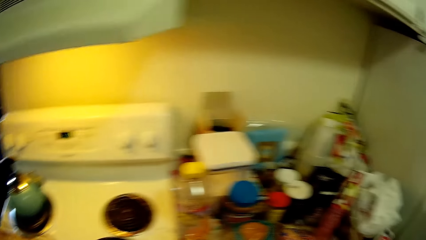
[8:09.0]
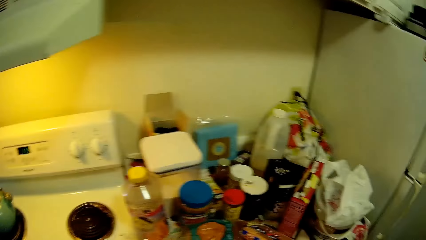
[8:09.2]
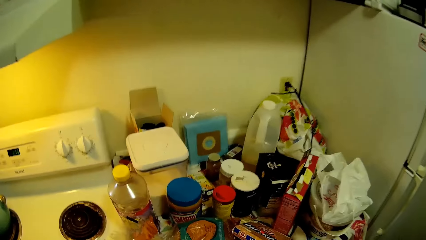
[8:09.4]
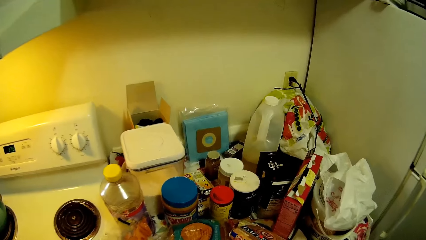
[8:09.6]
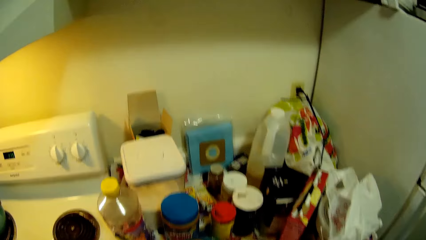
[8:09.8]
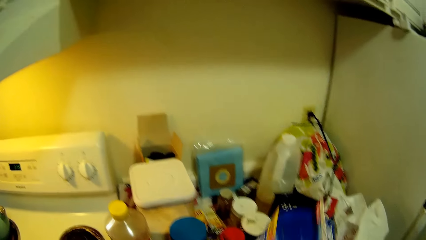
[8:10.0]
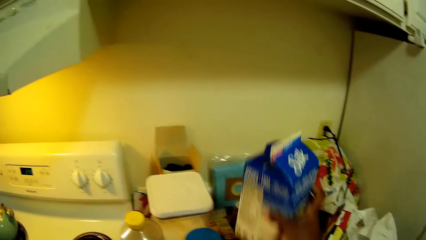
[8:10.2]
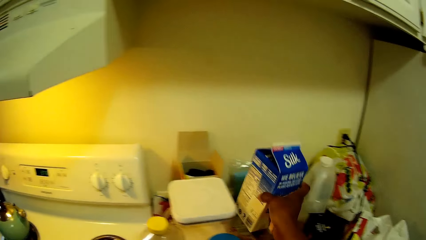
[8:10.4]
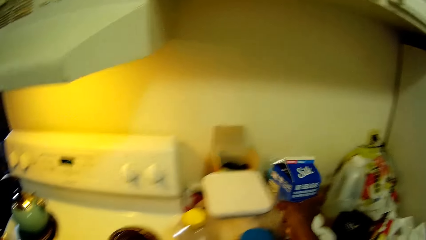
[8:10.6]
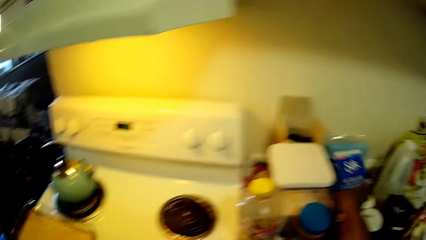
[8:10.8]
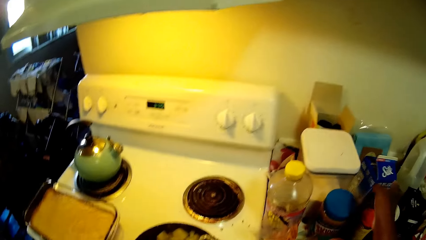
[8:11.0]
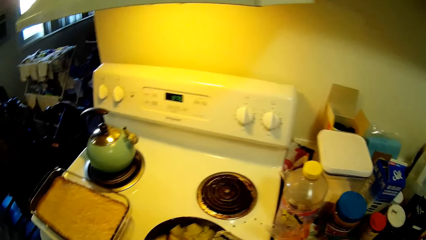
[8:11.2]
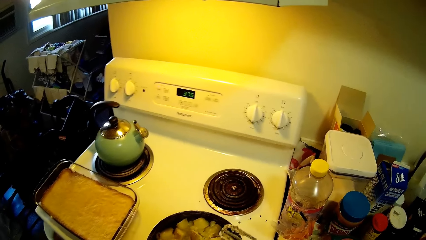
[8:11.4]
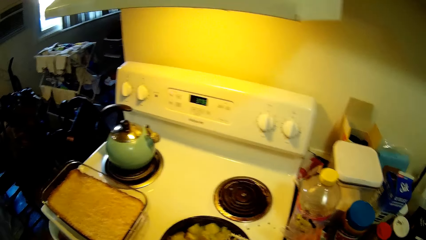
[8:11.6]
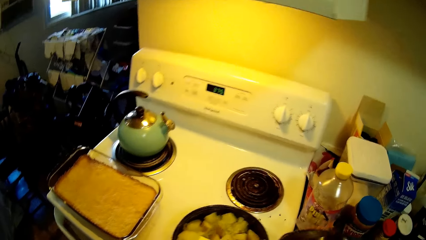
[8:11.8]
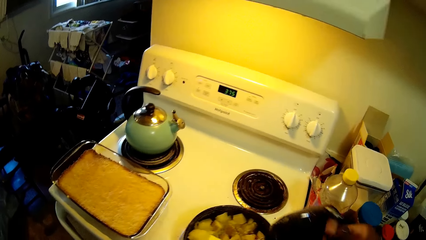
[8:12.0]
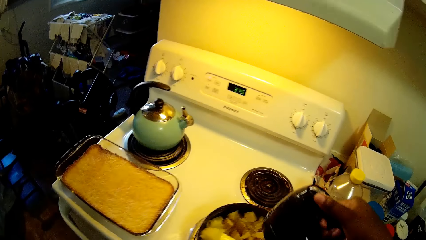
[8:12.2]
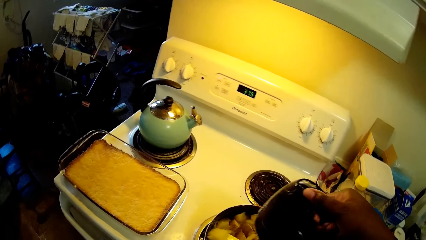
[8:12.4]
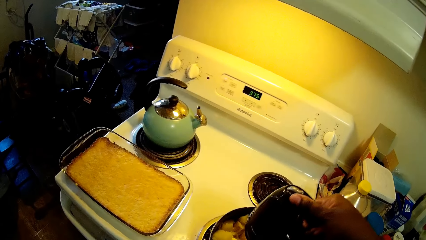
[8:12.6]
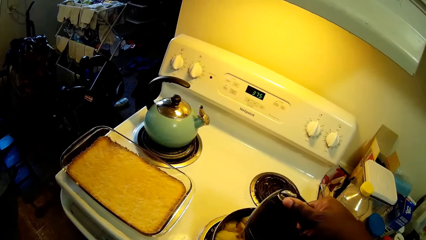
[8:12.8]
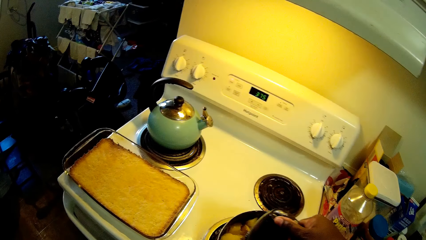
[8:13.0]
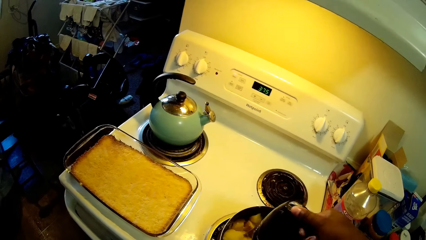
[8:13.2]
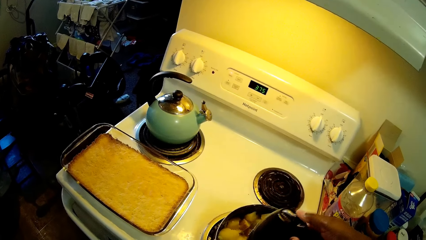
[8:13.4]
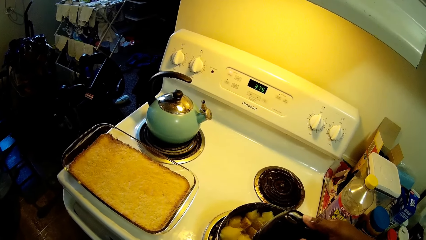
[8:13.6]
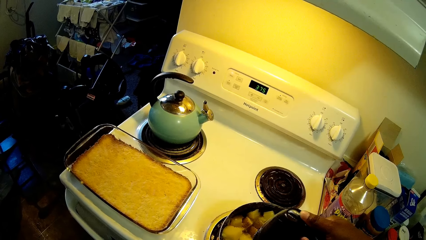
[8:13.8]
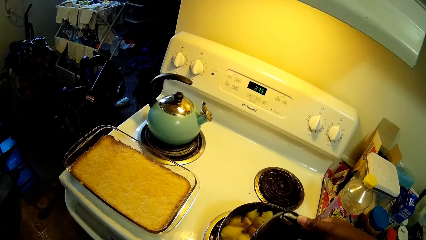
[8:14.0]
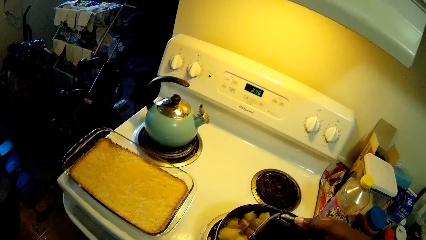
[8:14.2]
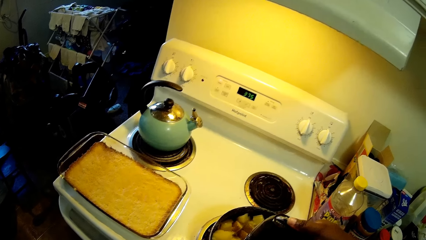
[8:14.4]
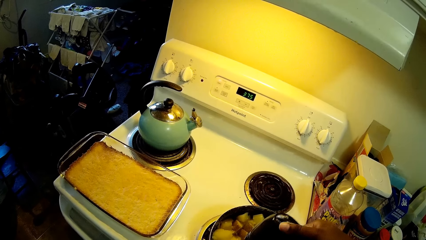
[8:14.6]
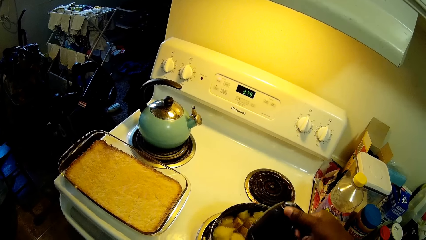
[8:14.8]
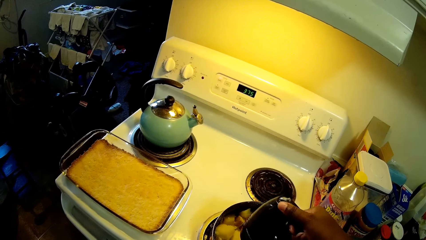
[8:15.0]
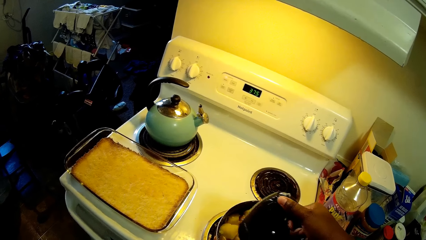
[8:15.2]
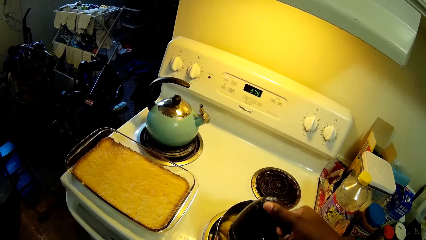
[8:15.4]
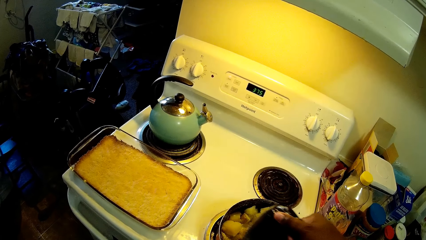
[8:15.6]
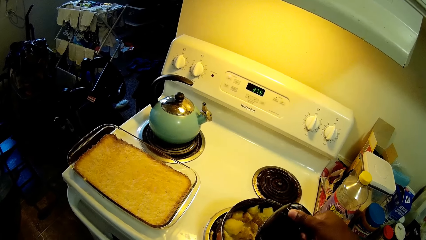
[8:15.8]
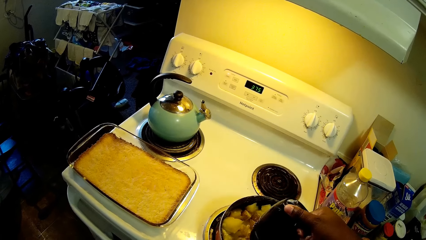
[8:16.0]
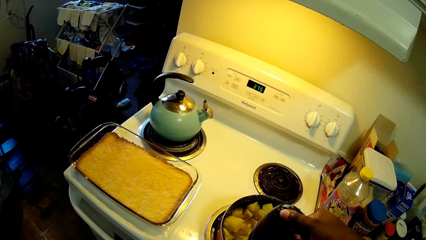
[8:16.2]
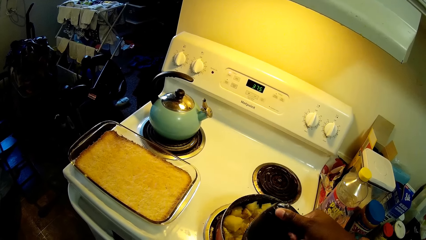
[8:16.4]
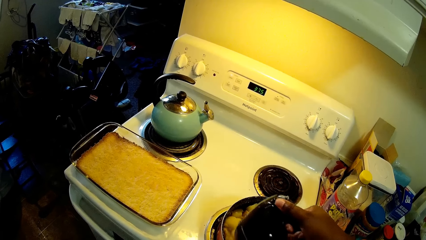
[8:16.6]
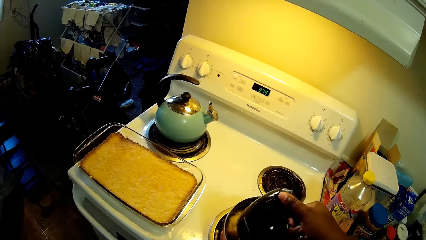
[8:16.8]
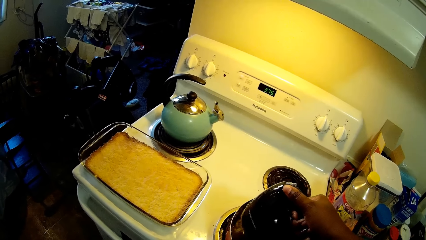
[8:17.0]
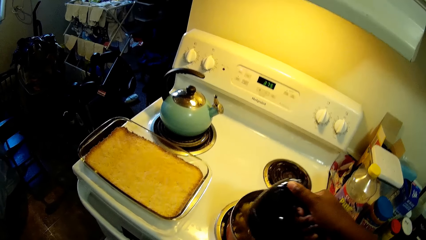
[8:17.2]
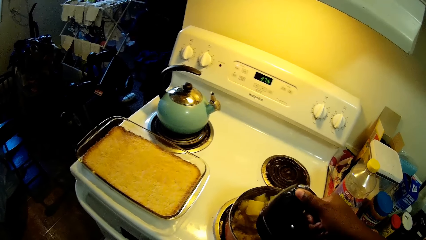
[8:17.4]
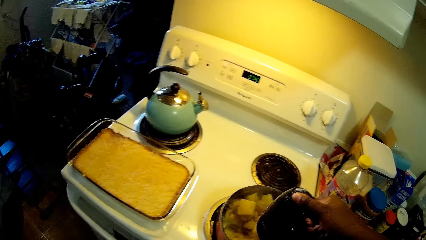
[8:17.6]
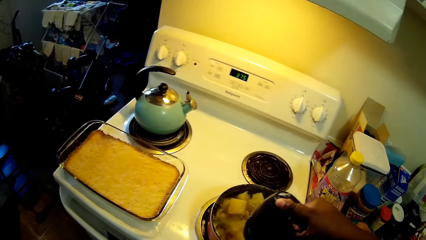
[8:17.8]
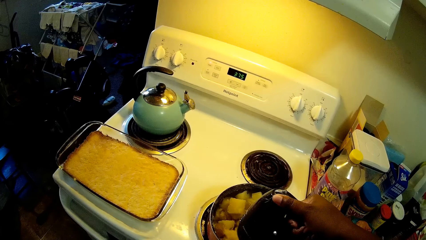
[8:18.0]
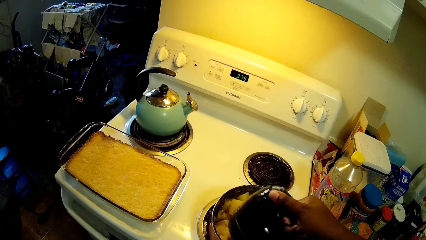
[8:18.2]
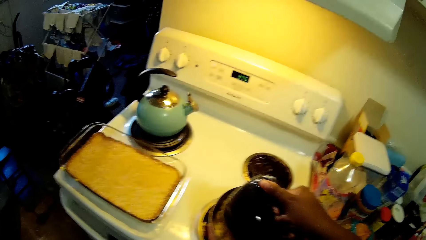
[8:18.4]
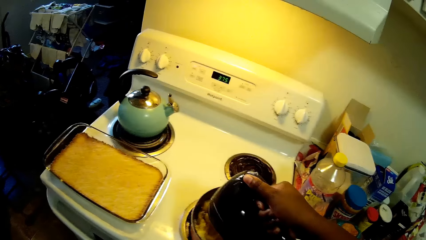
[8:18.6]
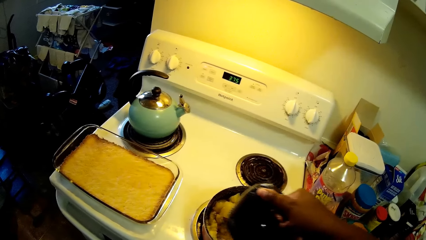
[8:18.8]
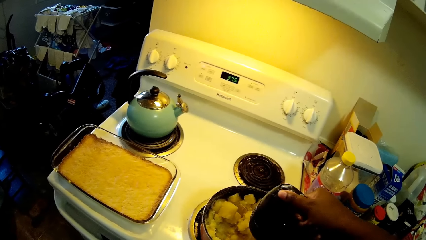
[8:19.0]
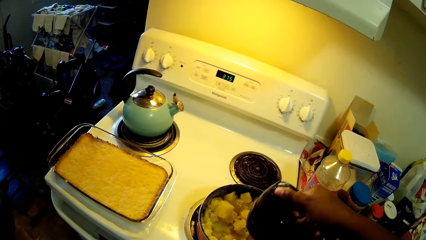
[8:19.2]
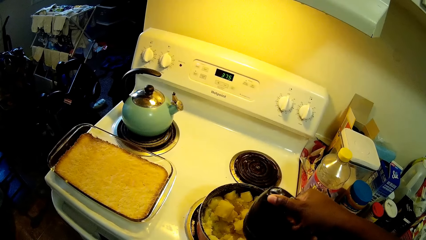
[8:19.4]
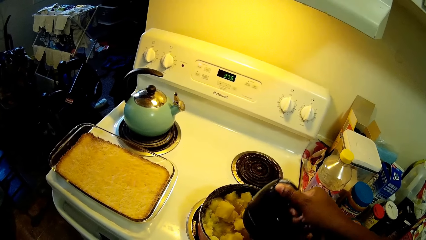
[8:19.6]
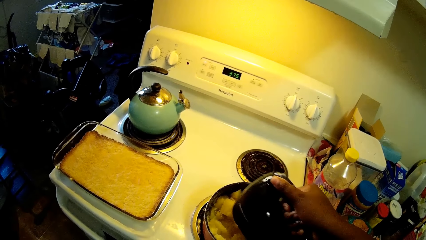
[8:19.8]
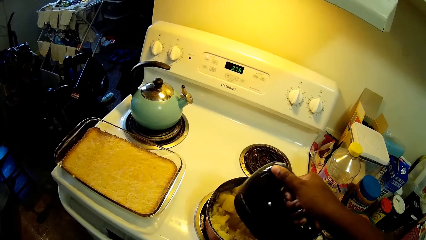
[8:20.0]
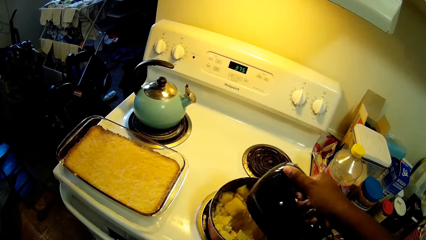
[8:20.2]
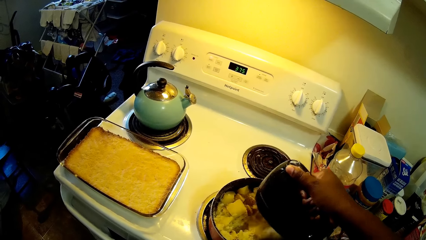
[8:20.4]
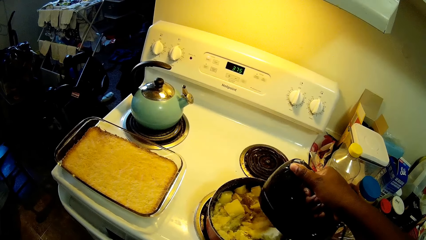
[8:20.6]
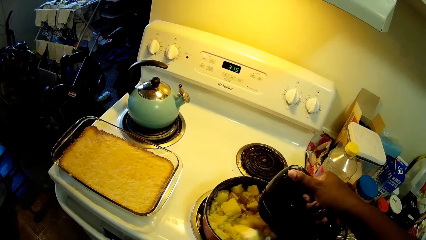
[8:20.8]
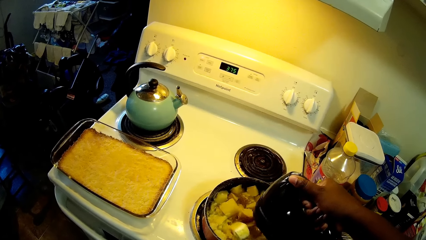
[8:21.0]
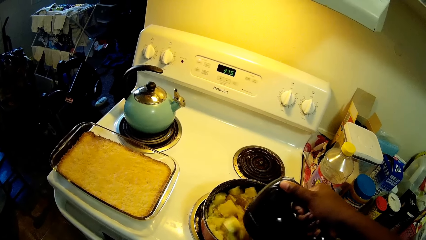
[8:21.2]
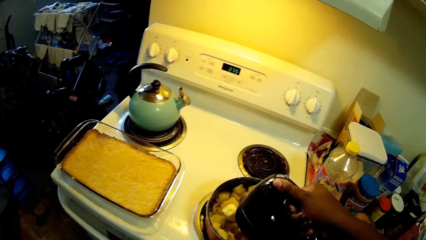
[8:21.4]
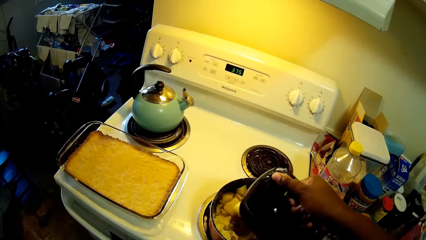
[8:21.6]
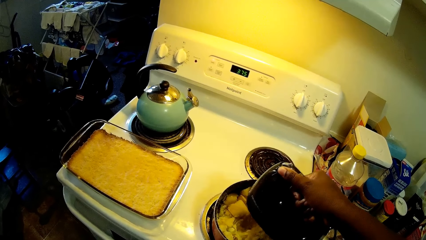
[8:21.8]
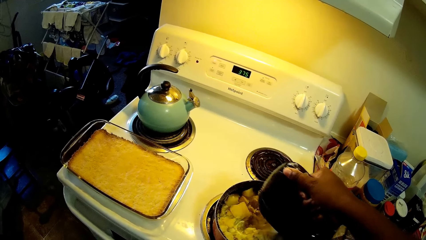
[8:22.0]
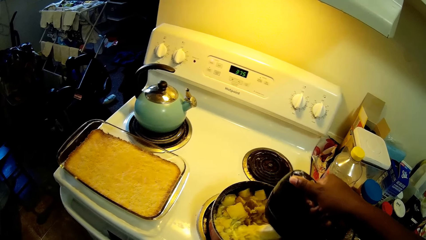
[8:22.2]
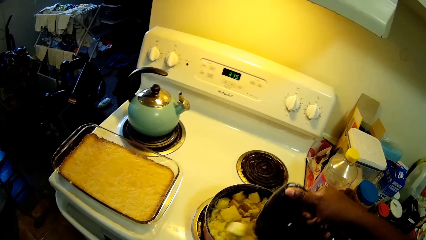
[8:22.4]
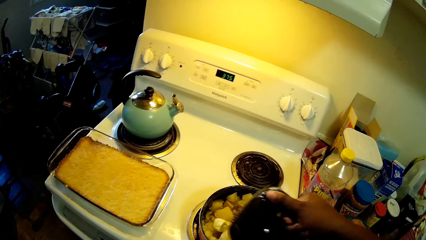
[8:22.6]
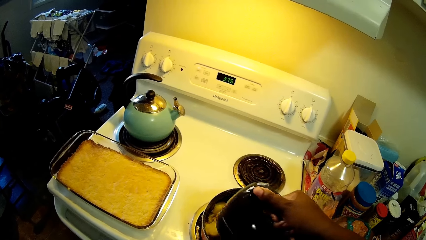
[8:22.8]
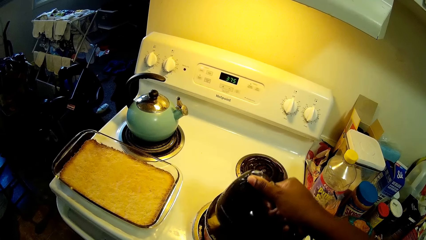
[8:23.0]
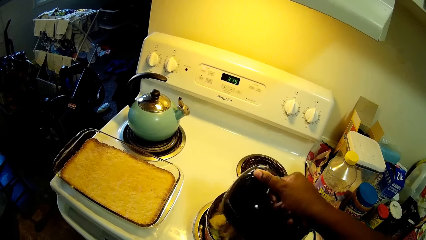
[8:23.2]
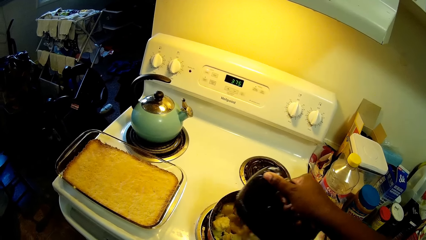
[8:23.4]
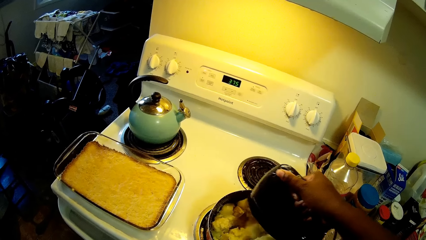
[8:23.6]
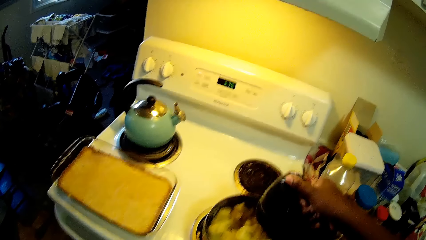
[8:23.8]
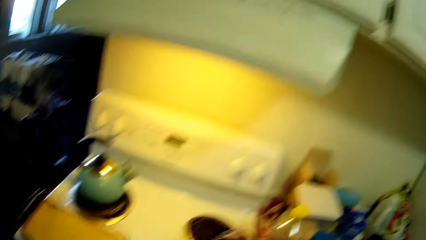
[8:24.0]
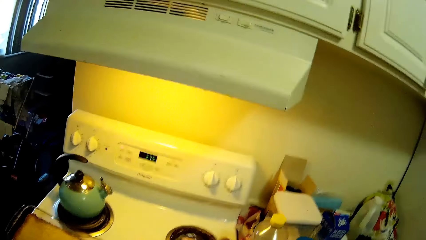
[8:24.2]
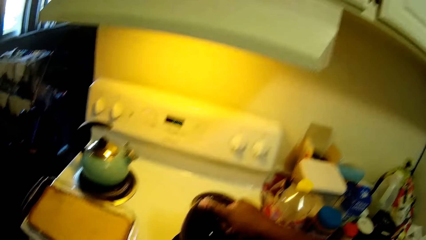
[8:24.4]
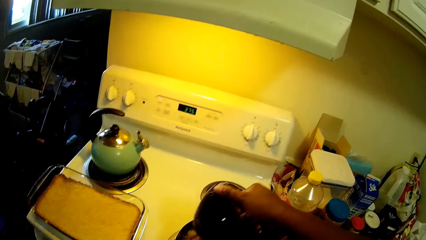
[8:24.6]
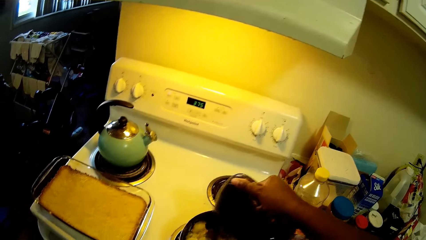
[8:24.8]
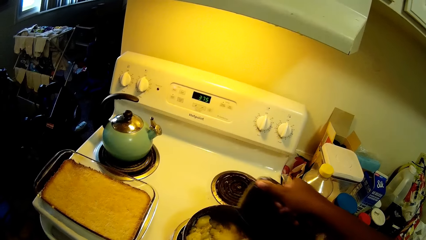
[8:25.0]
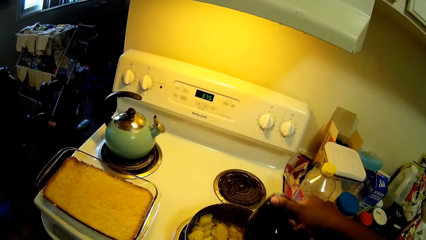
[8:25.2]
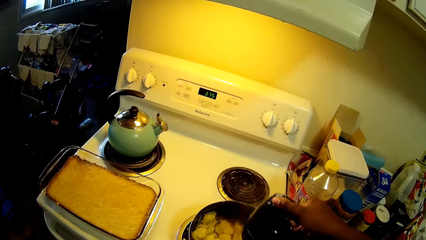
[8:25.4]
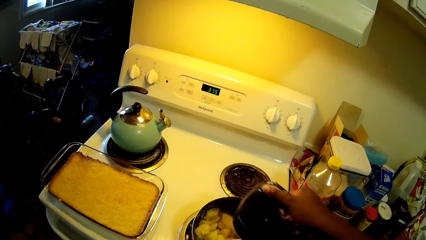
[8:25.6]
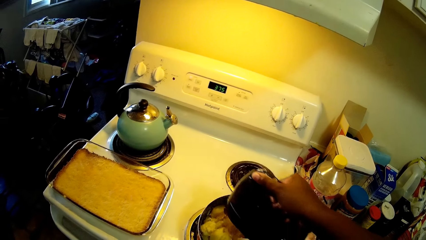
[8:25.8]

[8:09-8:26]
The camera wearer walks around the kitchen. She places the pack of milk on the countertop with her right hand. She stirs food. She picks up the hand mixer from the countertop with her right hand. She mixes the potato in the pot with the hand mixer in her right hand.
